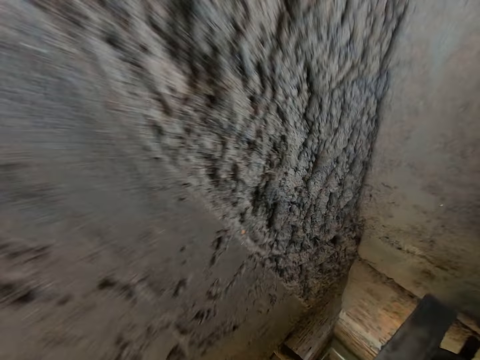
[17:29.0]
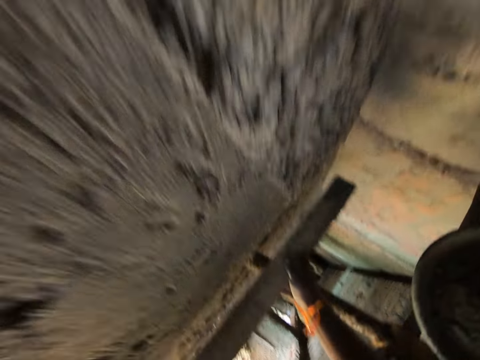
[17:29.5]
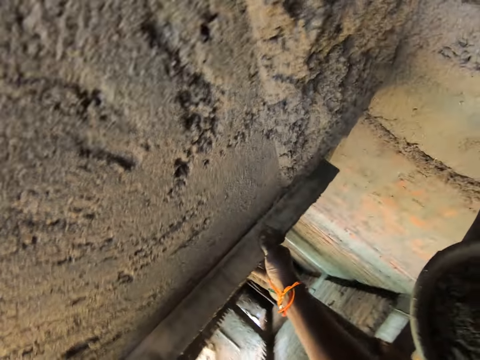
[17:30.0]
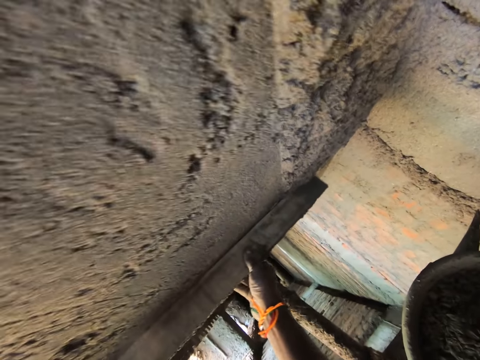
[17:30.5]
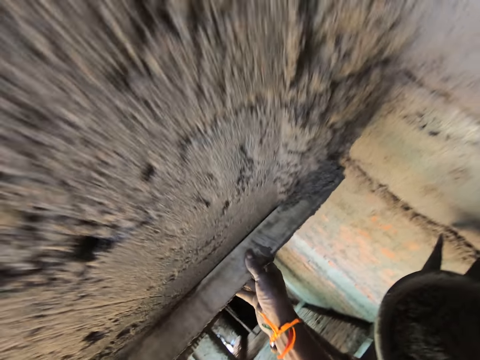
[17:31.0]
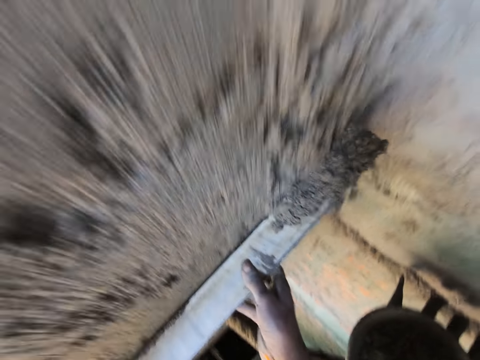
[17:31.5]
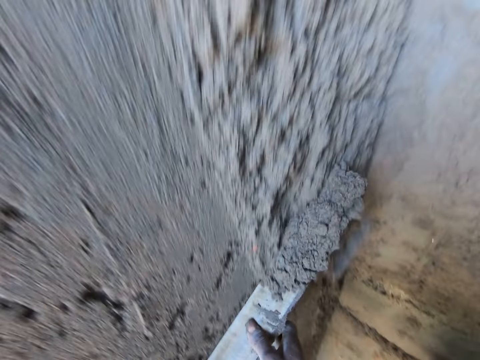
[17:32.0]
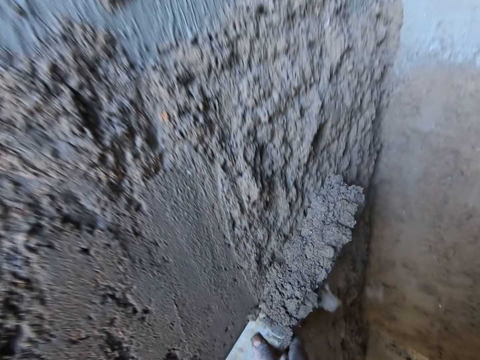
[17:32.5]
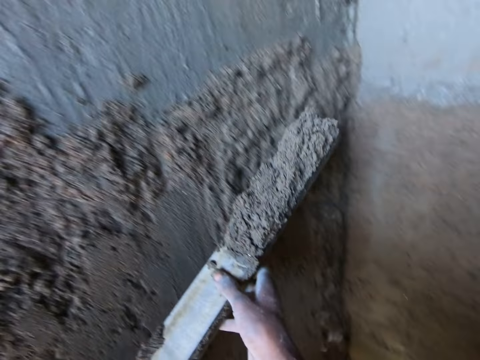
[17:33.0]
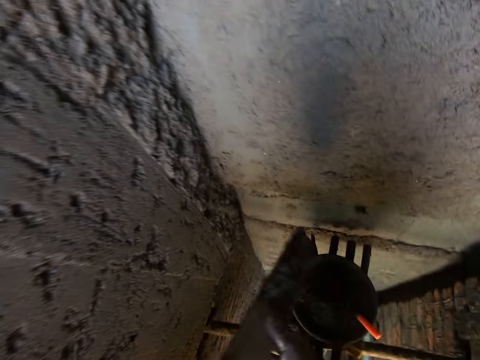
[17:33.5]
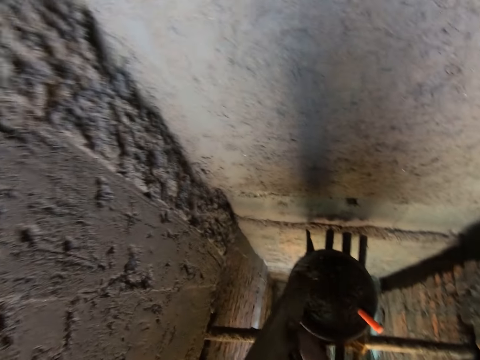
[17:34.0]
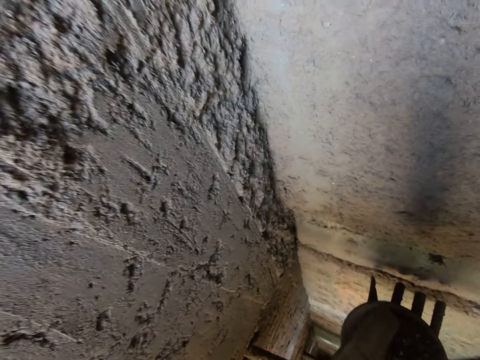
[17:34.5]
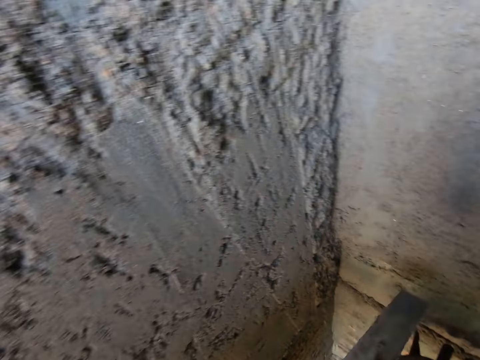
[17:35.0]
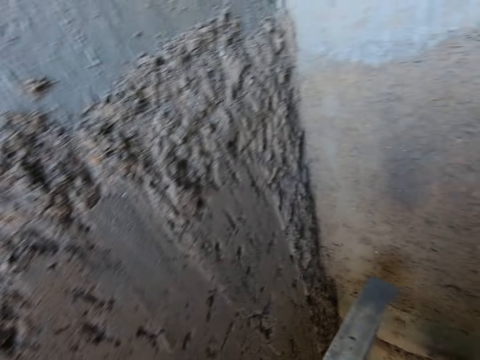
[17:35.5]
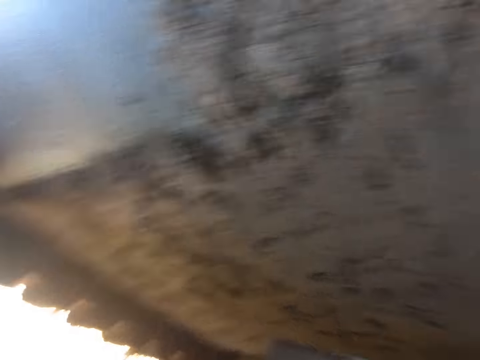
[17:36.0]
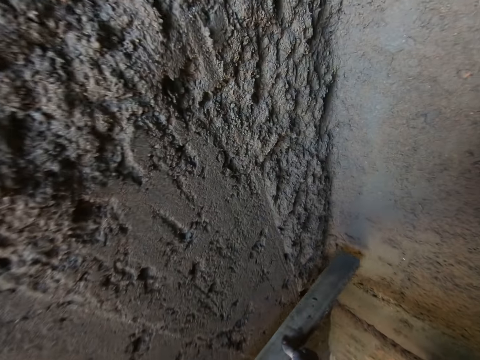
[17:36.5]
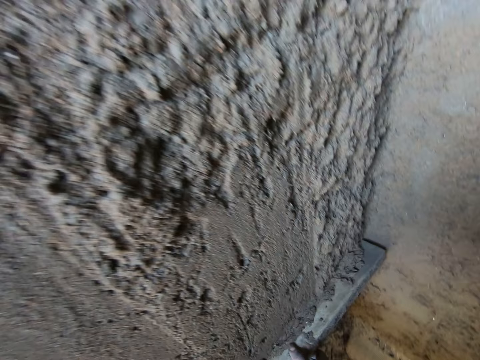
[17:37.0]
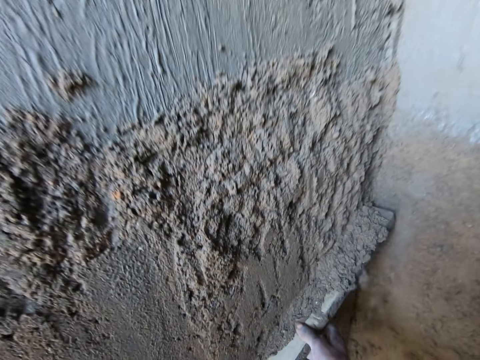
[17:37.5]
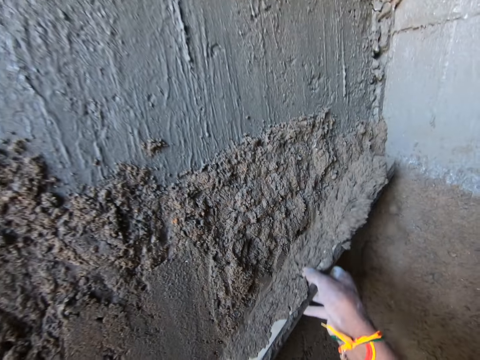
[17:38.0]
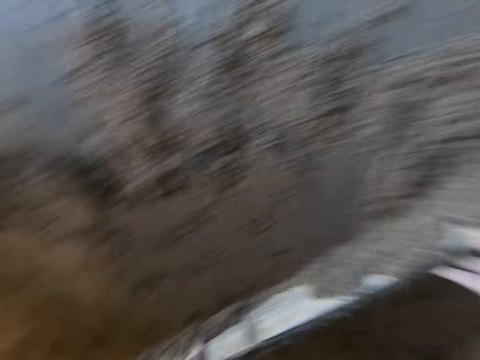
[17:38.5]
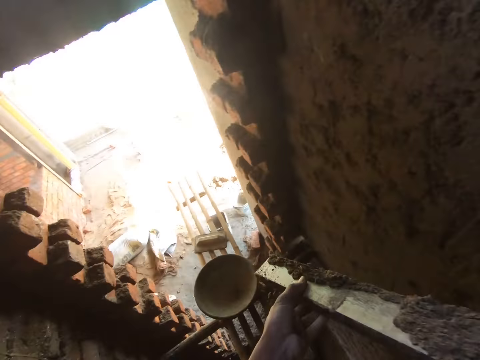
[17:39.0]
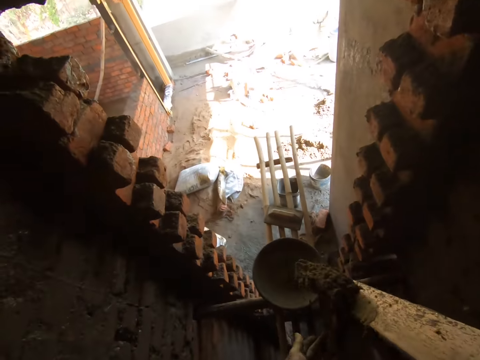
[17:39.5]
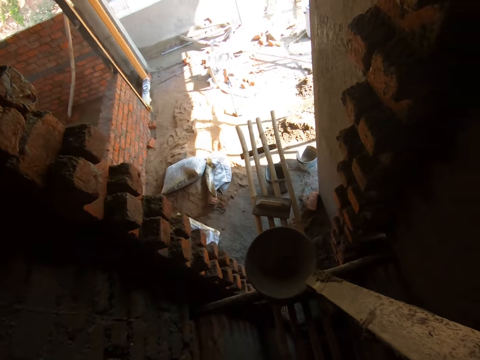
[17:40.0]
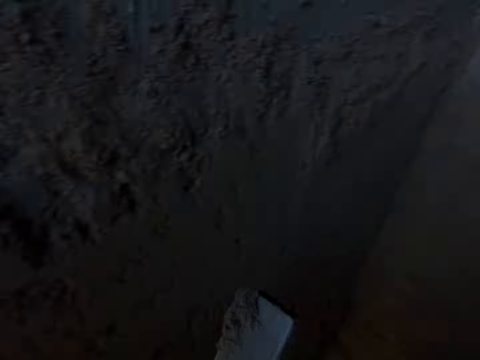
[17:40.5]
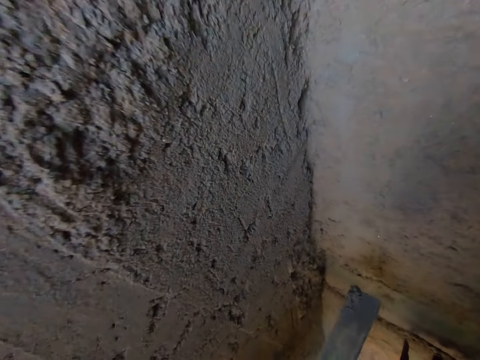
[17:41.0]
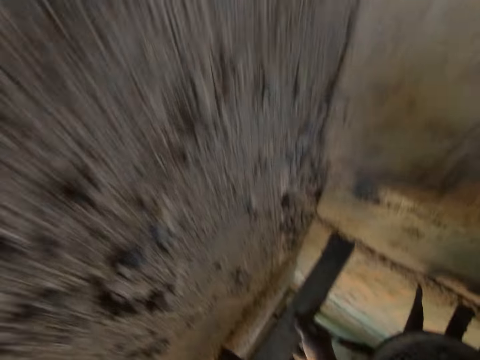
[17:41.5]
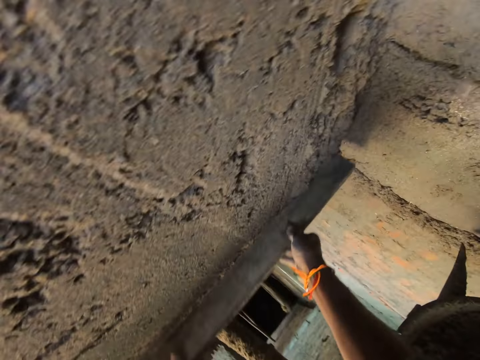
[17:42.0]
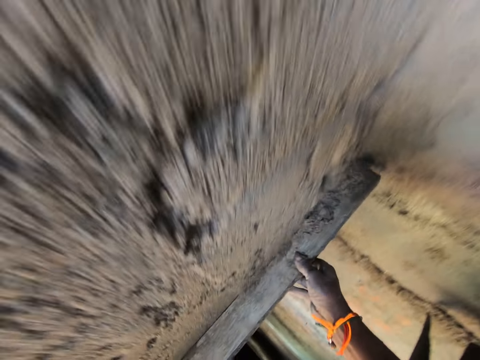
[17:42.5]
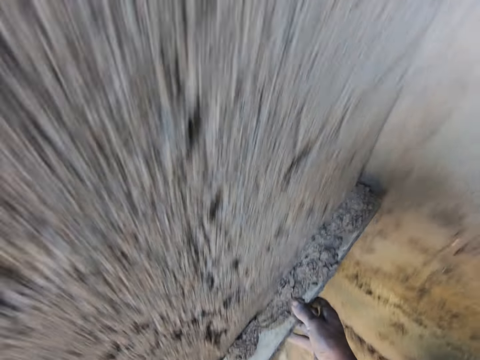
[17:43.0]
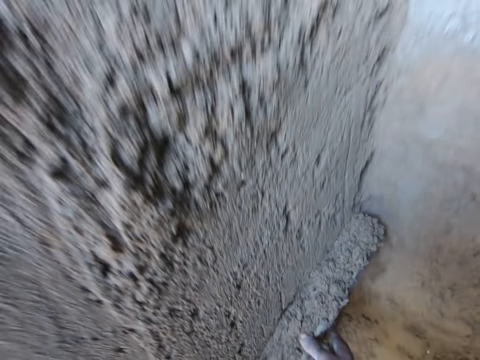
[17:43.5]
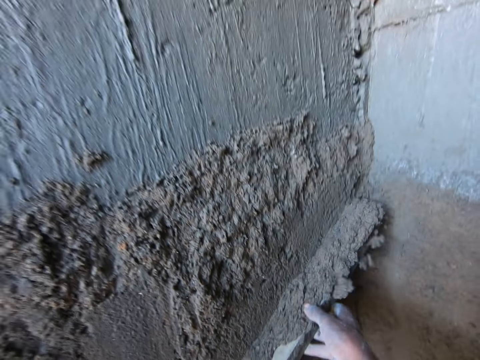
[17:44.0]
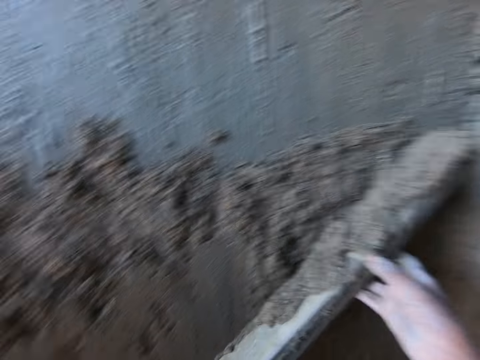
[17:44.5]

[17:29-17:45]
The camera wearer bends downwards. They screed the wall with the stick in both hands and scoop sand on the wall with wood. They pour sand into the head pan with the stick in both hands. They look around. They scoop sand on the wall with wood and screed the wall with the stick in both hands. They pour sand into the head pan with the stick in both hands. They move around. They screed the wall with the stick in both hands and scoop sand on the wall with wood.

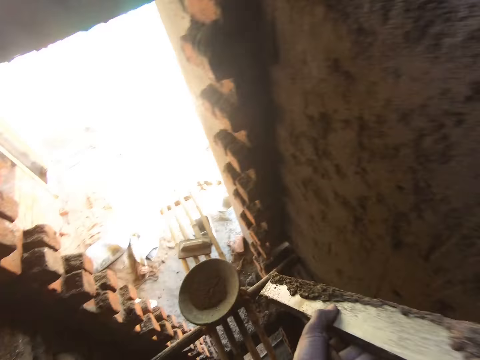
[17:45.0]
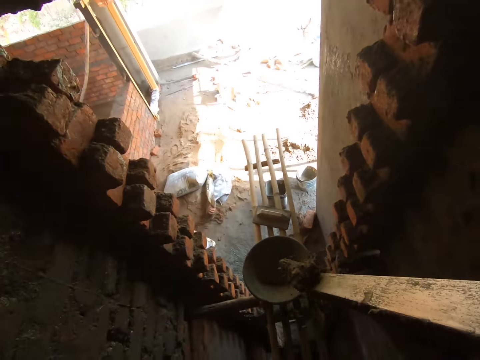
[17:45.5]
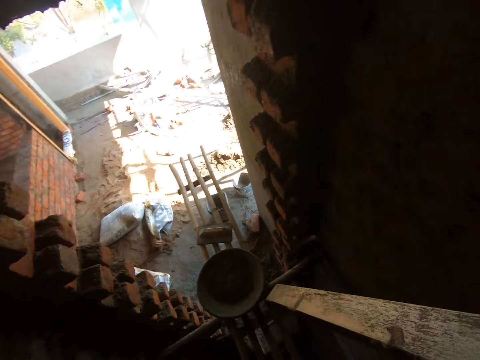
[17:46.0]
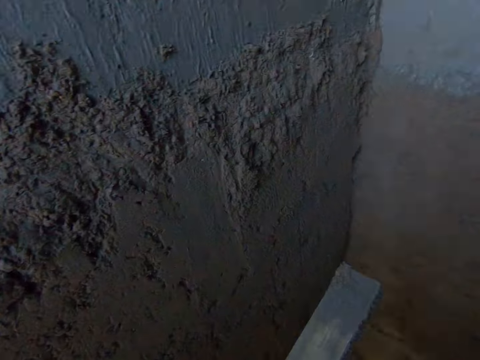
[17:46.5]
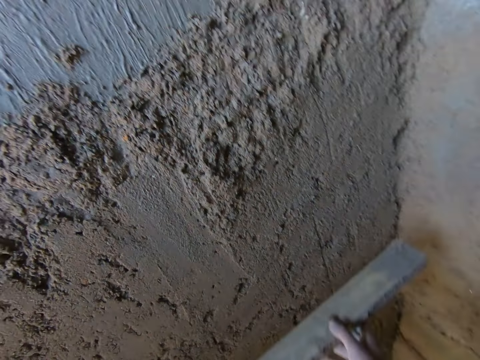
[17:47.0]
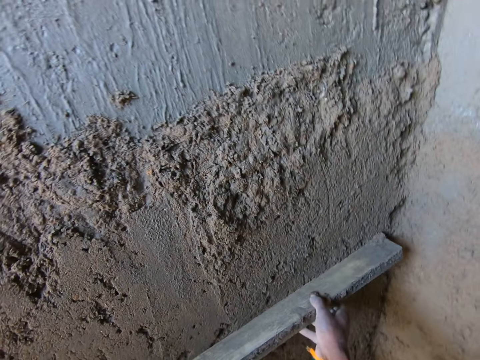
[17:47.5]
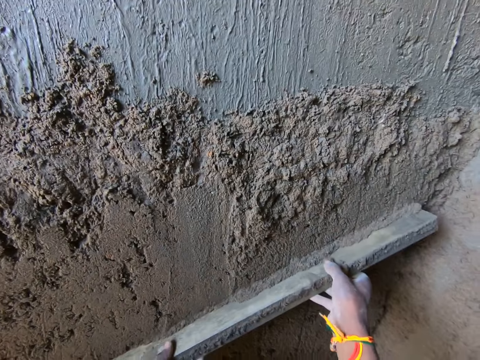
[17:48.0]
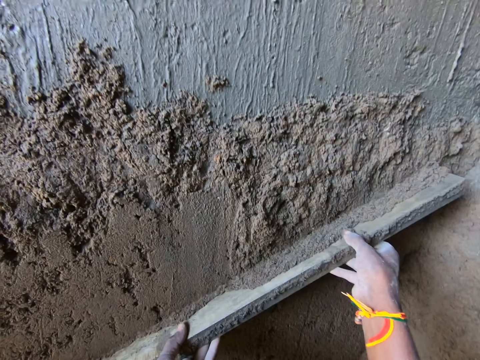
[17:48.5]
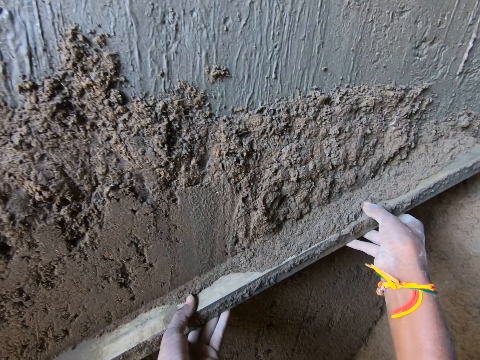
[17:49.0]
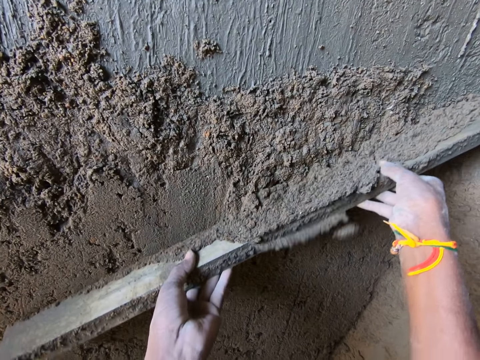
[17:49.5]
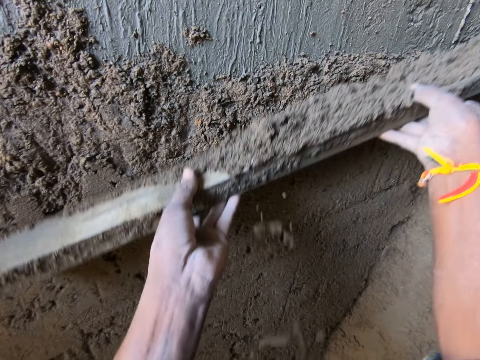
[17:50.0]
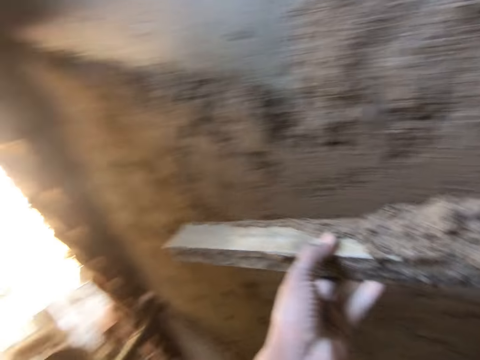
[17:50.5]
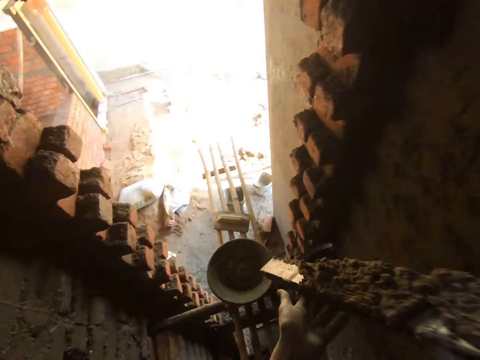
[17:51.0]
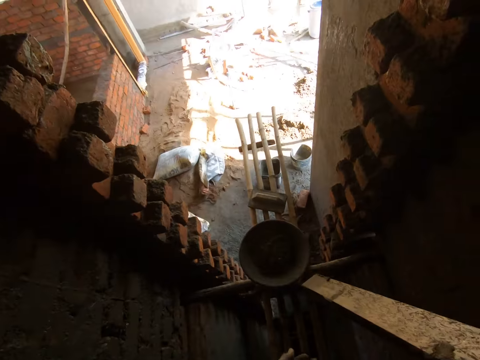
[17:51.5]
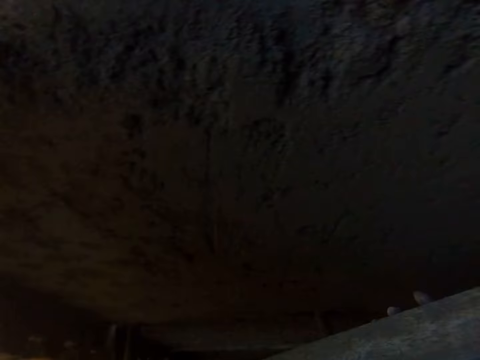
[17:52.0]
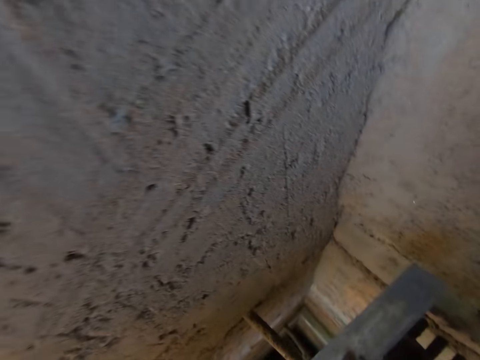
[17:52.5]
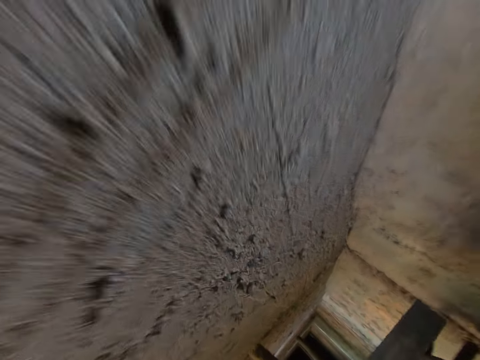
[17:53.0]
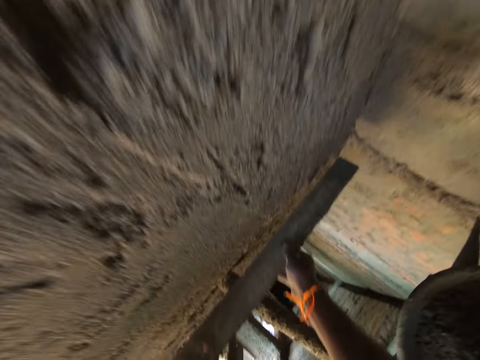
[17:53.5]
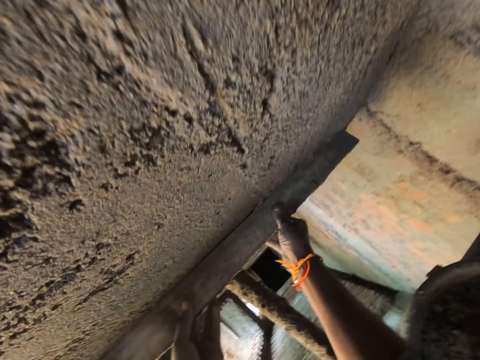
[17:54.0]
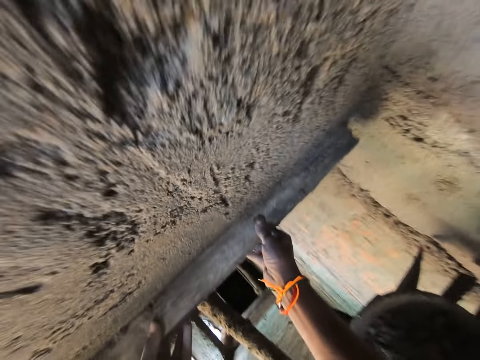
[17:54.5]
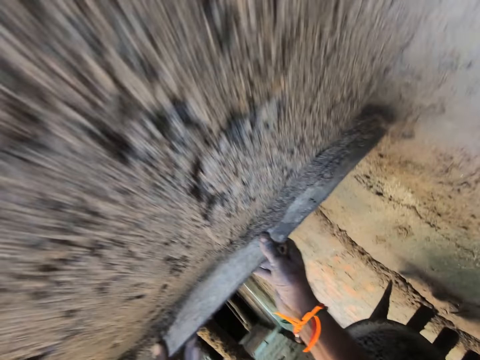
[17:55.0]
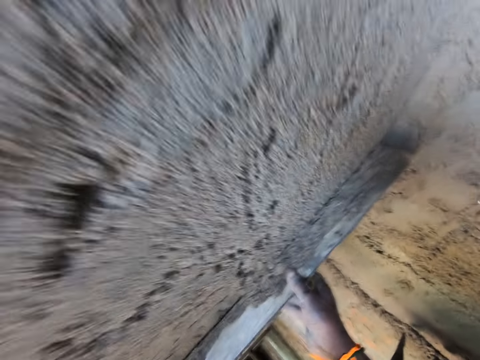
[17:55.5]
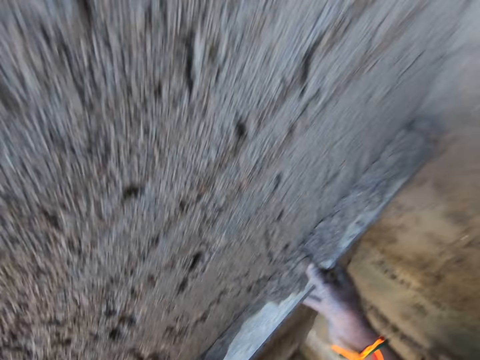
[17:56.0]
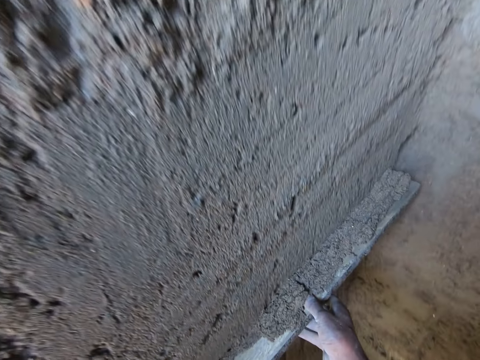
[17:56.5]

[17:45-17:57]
The camera wearer pours sand into the head pan with the stick in both hands. They screed the wall with the stick in both hands and scoop sand on the wall with wood. They pour sand into the head pan with the stick in both hands. They move around. They screed the wall with the stick in both hands and scoop sand on the wall with wood.
